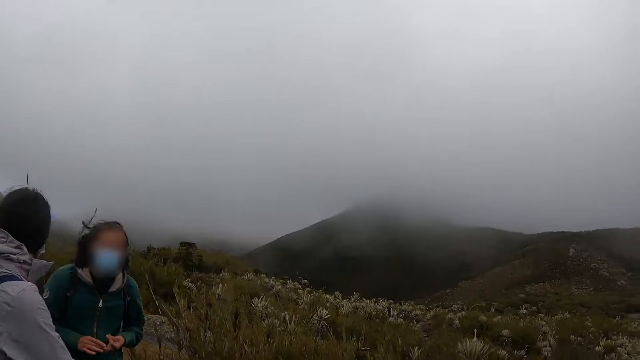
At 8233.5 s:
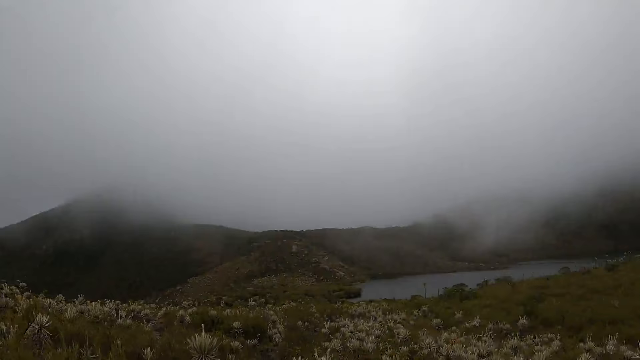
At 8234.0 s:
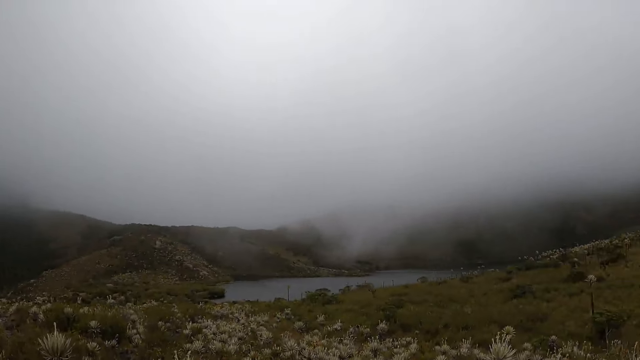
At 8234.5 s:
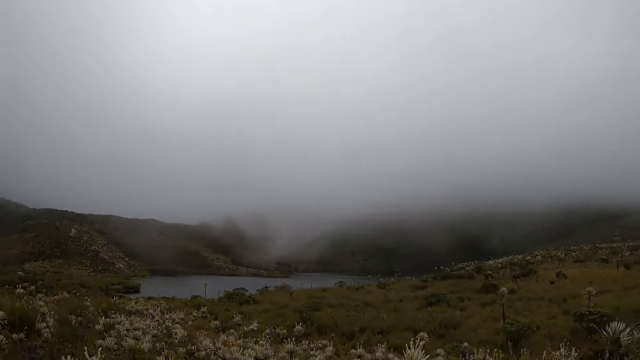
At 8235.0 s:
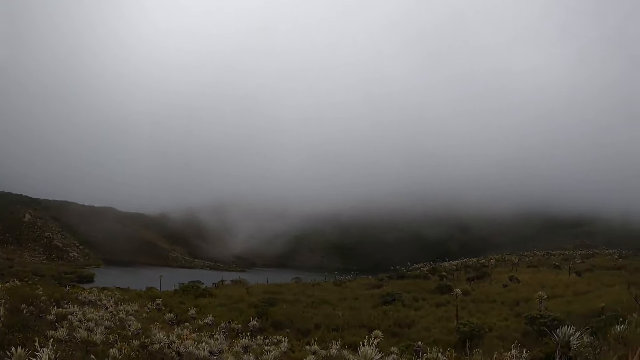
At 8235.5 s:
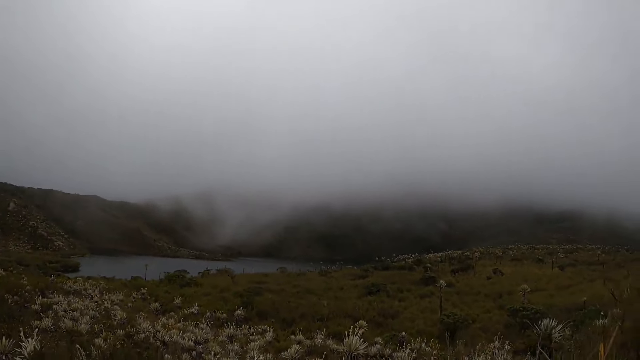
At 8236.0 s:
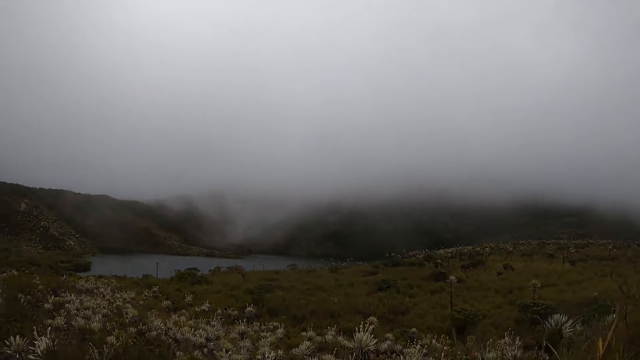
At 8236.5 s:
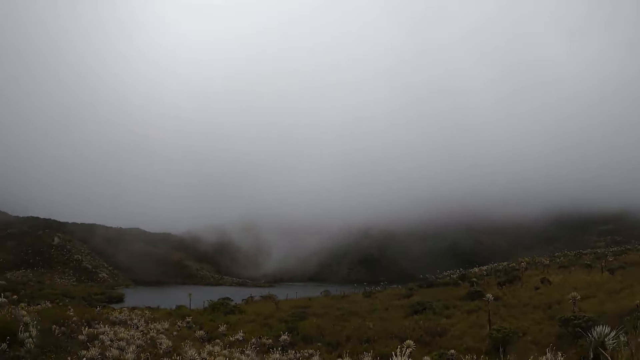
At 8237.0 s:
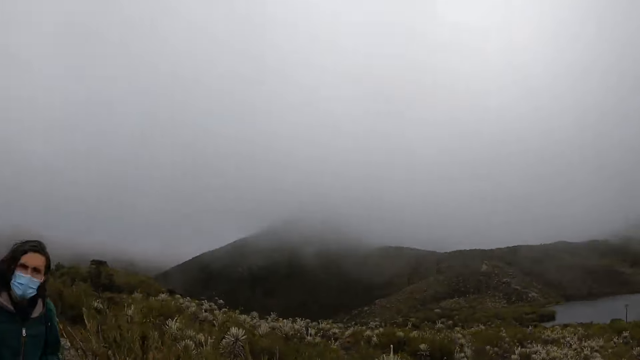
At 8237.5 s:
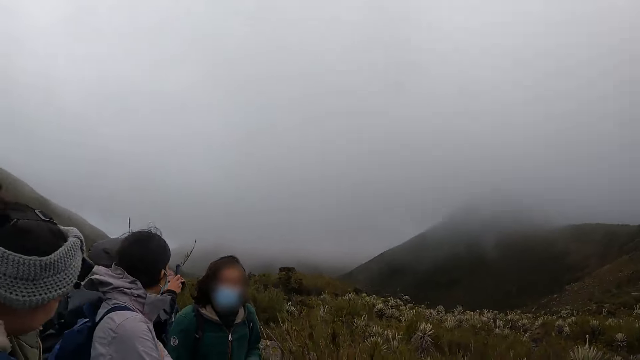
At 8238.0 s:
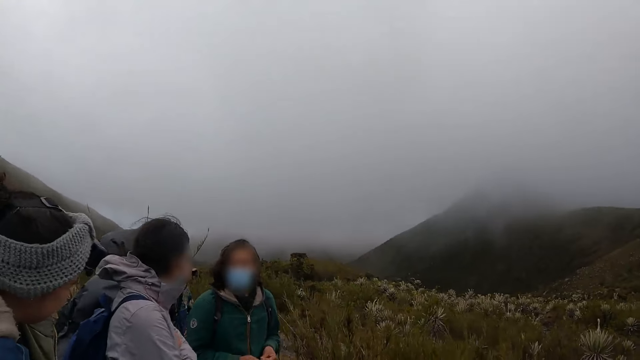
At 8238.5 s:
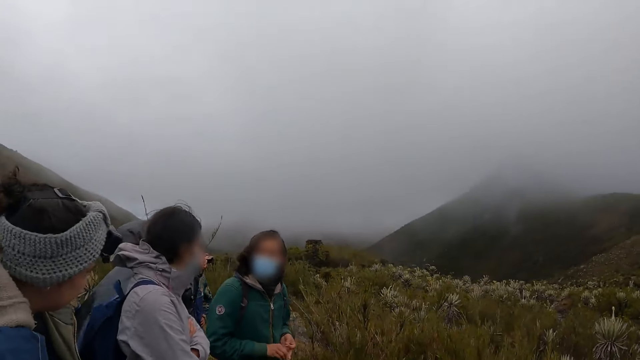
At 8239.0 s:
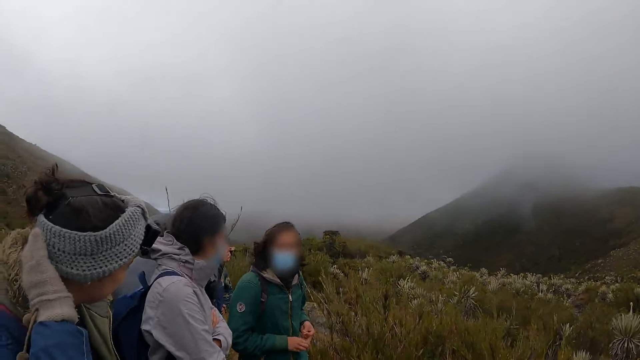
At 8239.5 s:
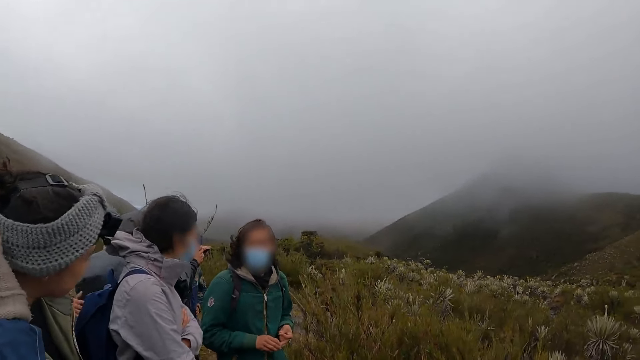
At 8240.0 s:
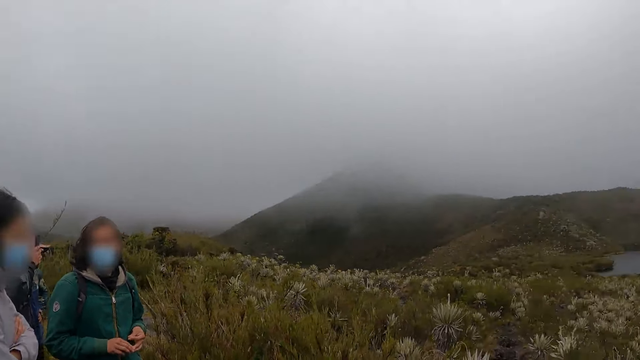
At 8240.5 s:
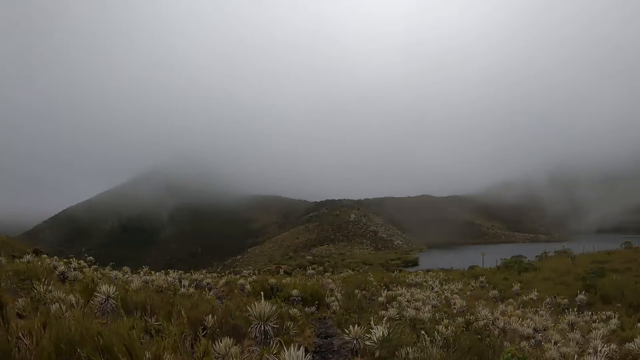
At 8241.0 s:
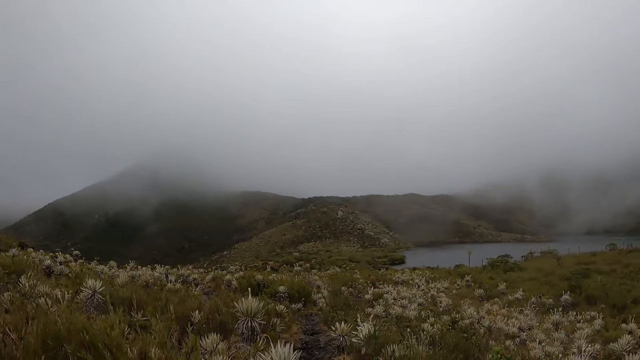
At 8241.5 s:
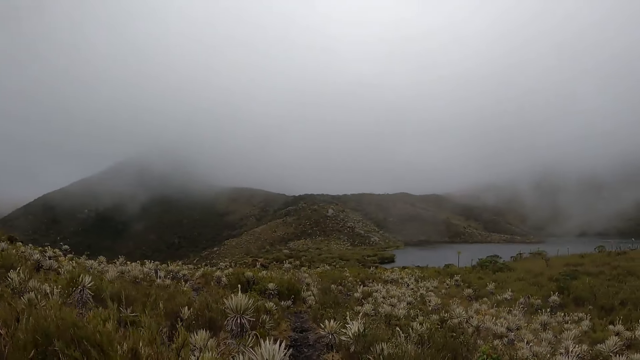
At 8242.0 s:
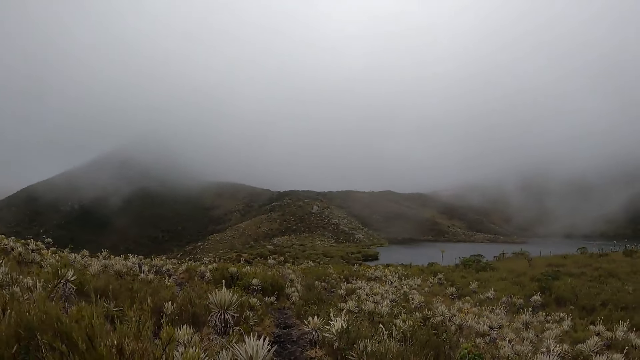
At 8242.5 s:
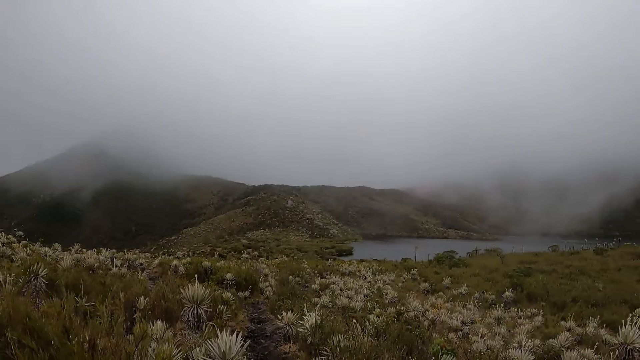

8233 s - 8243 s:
The camera wearer stares at the three people. They look around the surroundings.

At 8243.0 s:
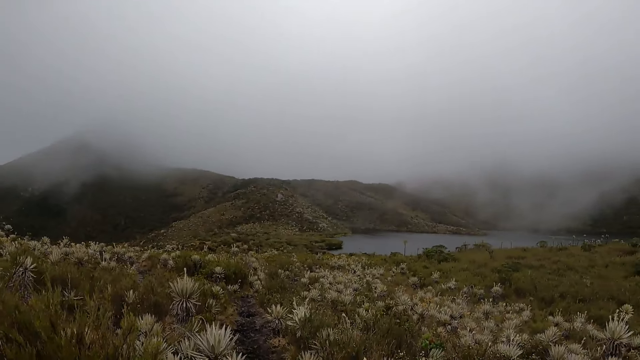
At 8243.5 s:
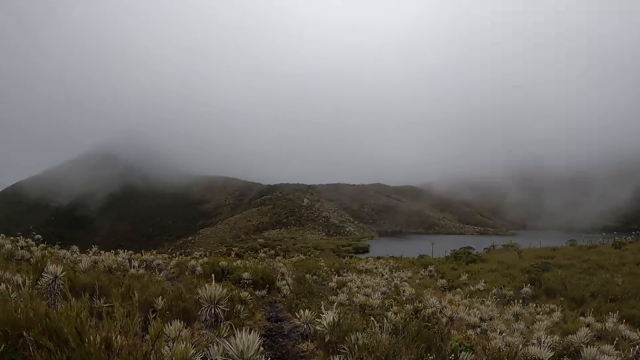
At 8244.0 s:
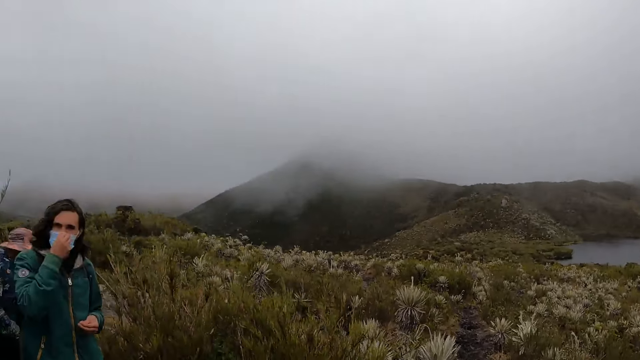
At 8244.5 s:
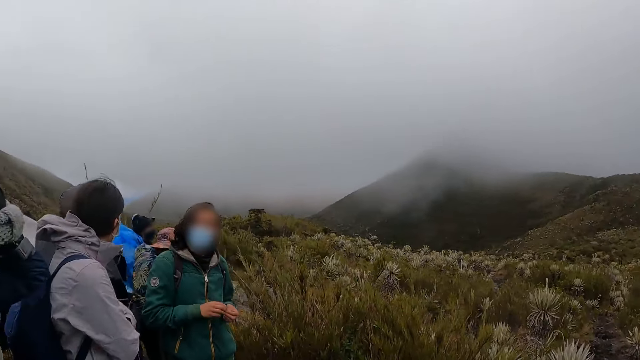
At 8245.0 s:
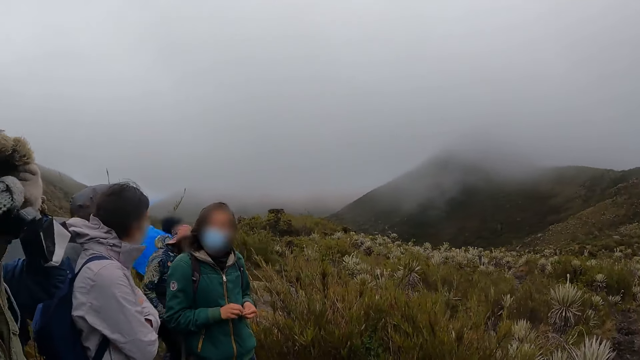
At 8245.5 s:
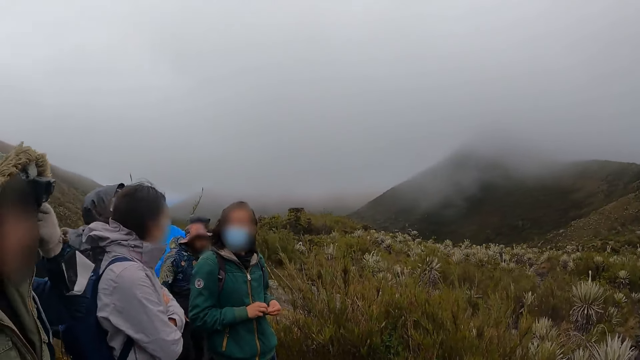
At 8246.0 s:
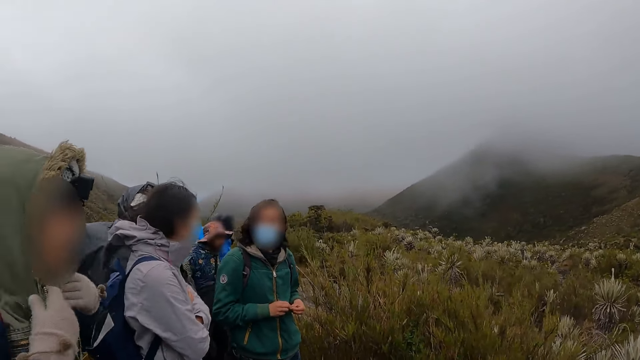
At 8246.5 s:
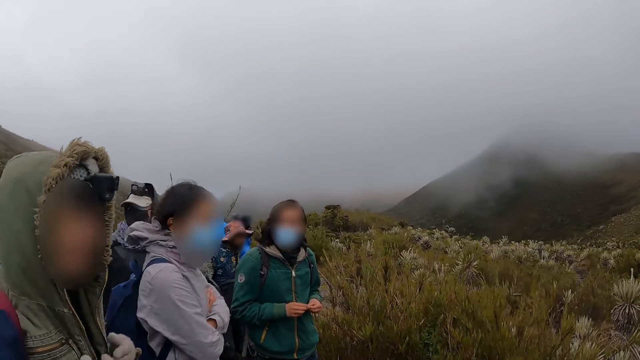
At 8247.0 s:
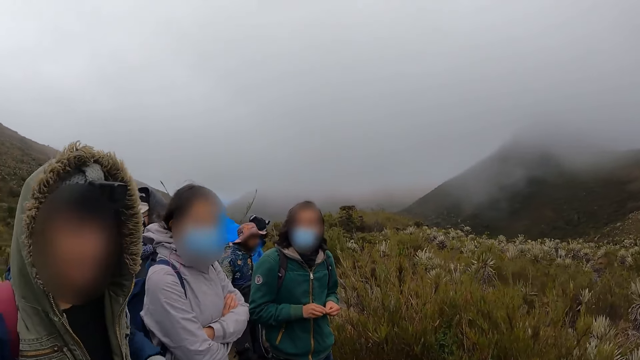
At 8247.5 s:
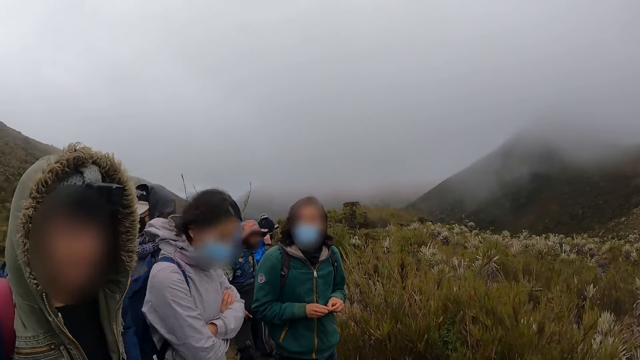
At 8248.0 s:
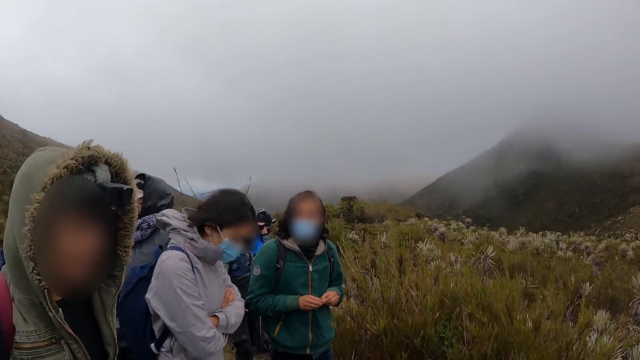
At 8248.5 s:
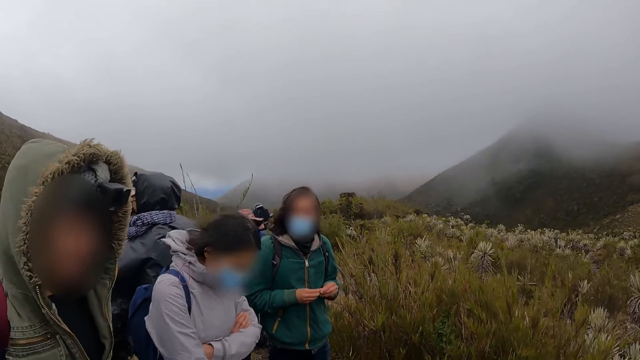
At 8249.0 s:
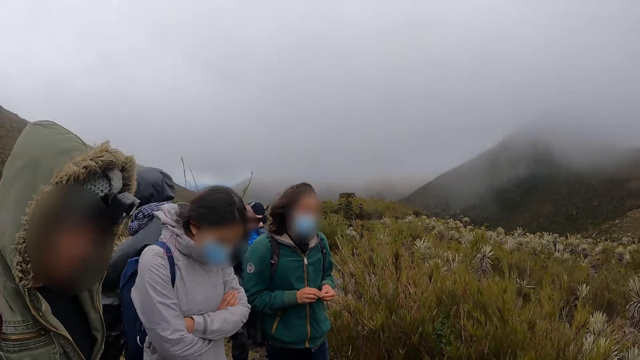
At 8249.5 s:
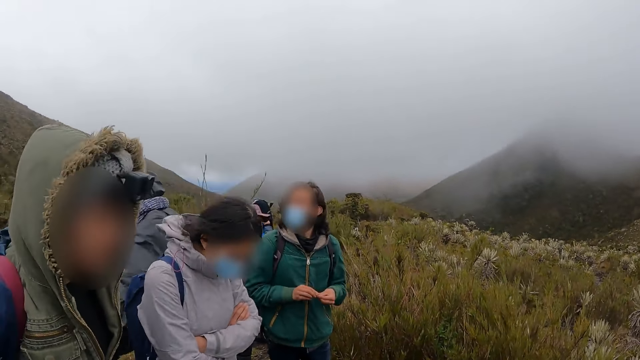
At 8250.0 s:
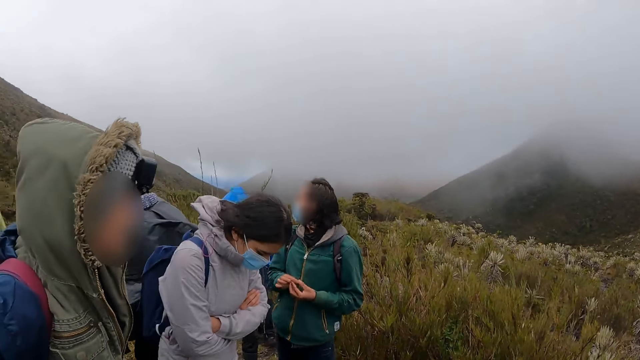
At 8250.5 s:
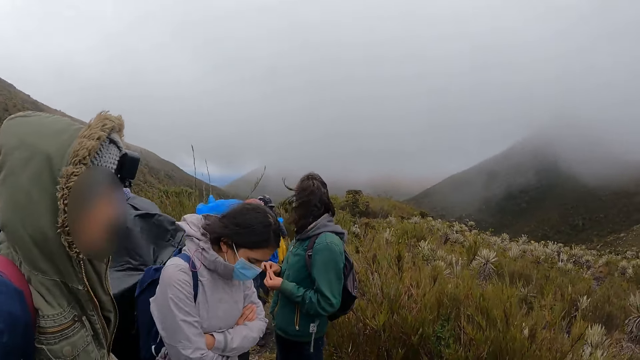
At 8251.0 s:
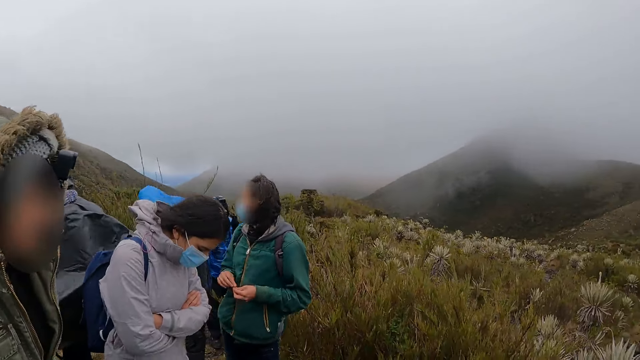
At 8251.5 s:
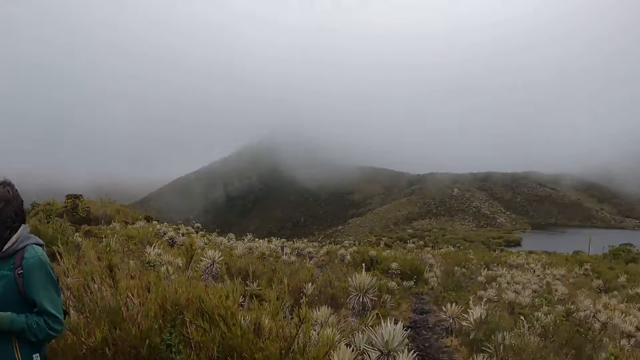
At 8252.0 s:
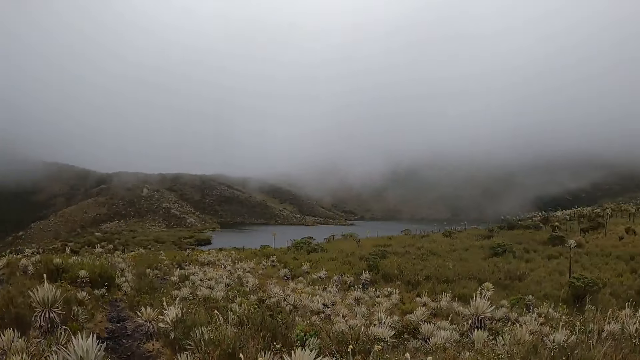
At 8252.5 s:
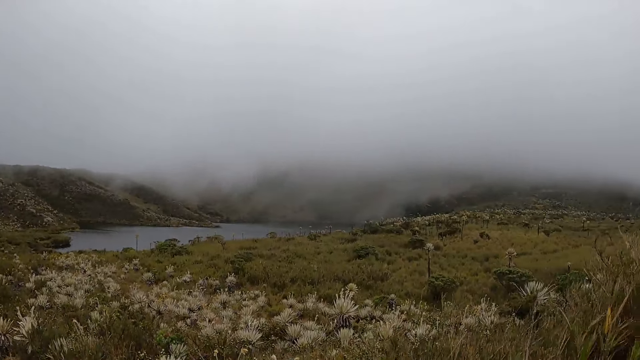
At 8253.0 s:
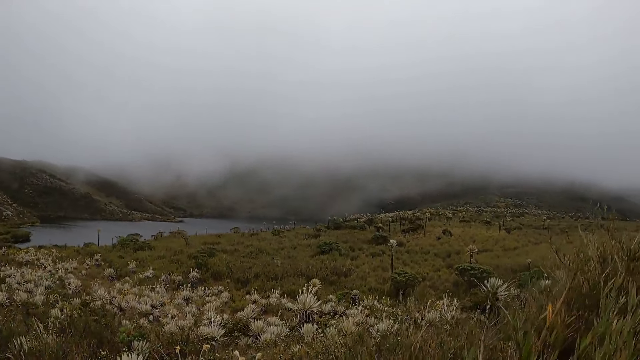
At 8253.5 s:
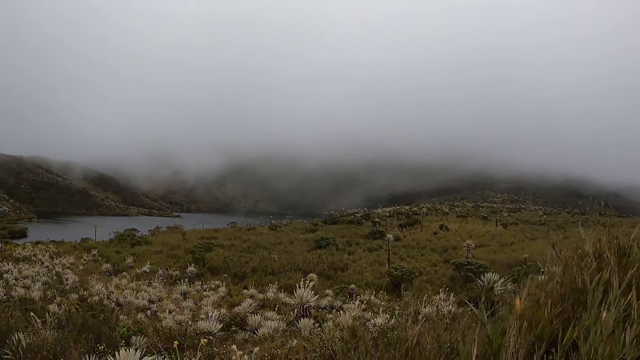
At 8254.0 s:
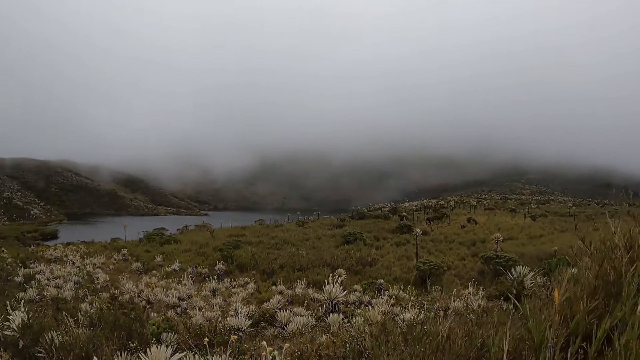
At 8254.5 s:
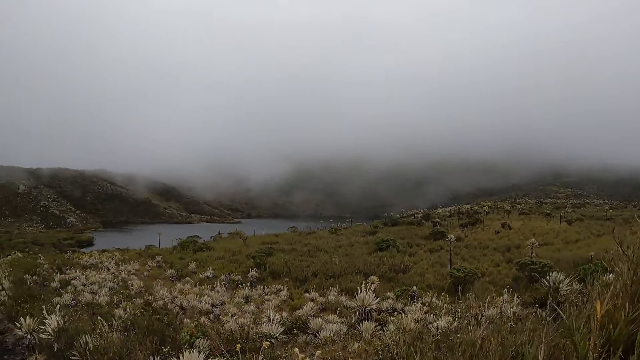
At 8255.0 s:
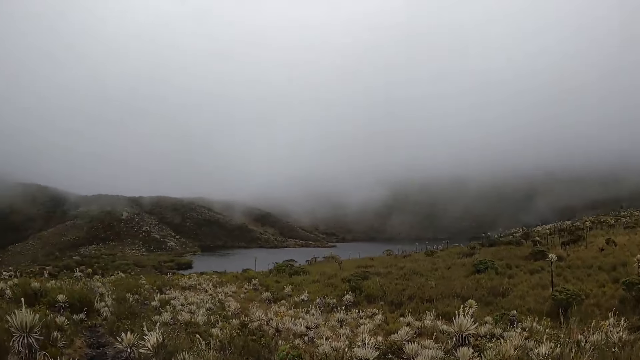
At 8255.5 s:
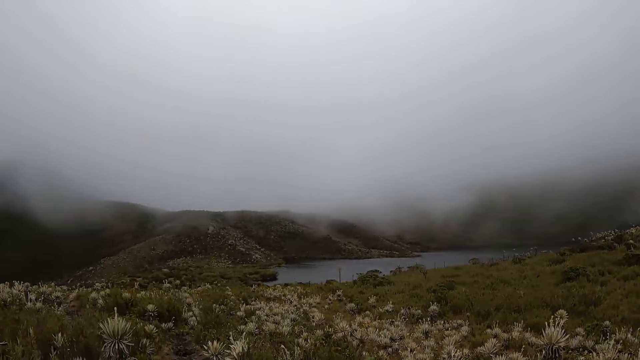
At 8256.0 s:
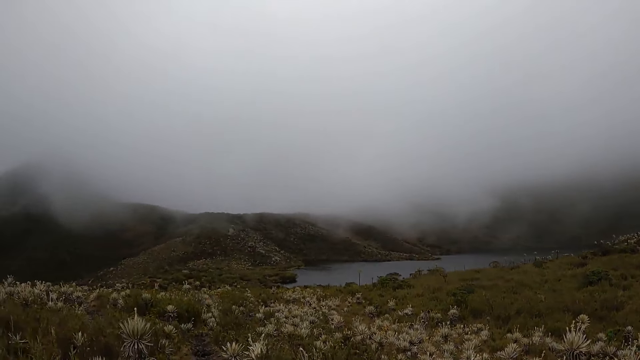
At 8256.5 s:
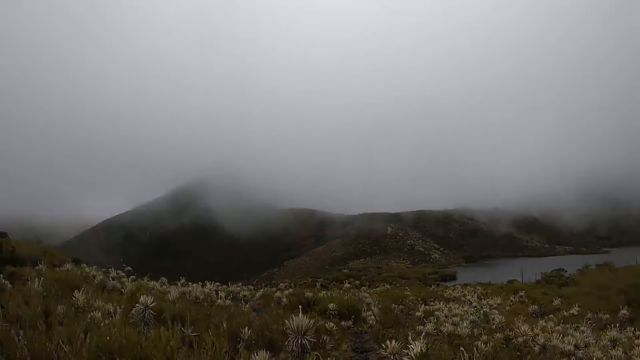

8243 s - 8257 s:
The camera wearer stares at three people. They look around the surroundings.
